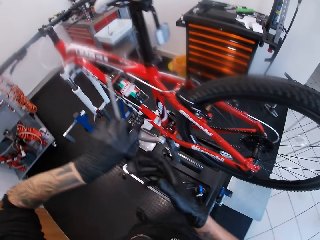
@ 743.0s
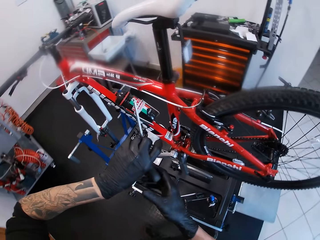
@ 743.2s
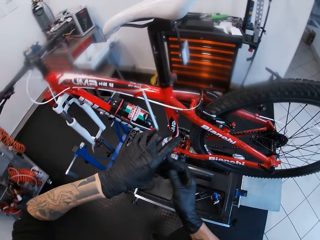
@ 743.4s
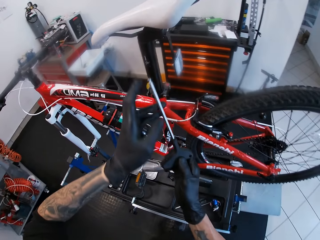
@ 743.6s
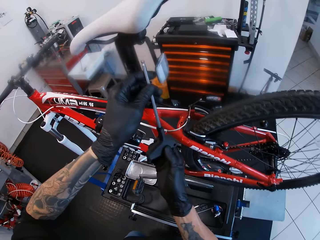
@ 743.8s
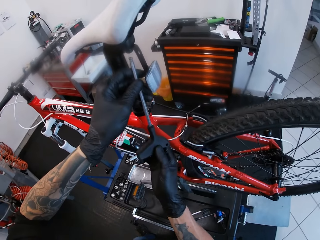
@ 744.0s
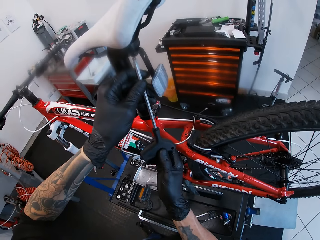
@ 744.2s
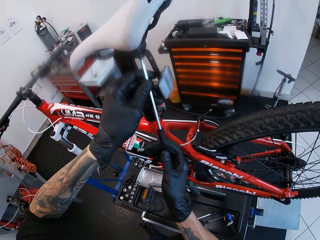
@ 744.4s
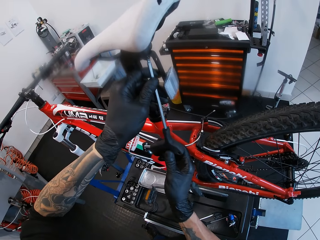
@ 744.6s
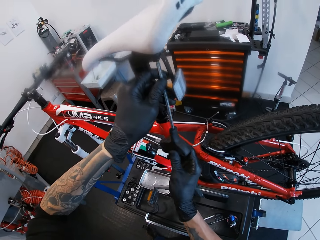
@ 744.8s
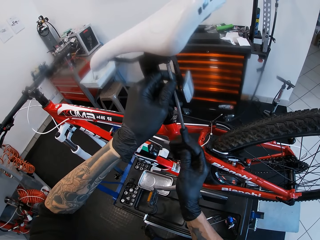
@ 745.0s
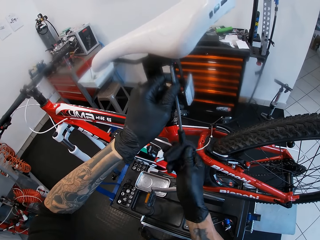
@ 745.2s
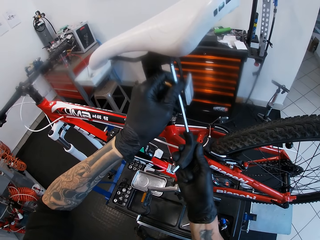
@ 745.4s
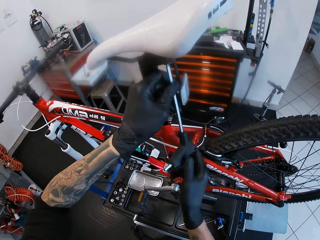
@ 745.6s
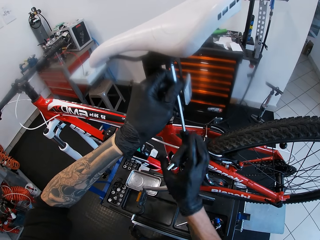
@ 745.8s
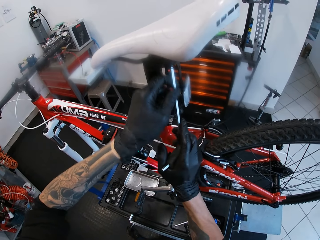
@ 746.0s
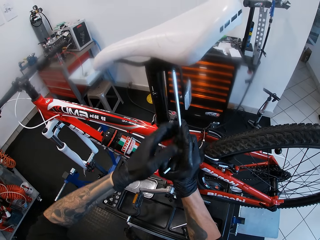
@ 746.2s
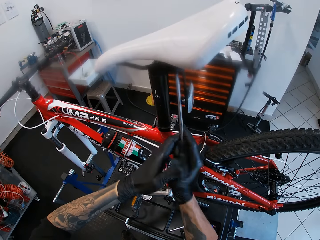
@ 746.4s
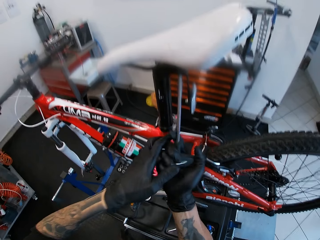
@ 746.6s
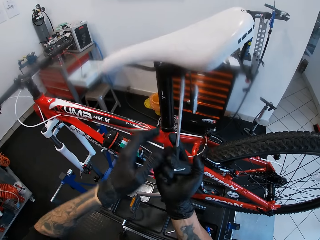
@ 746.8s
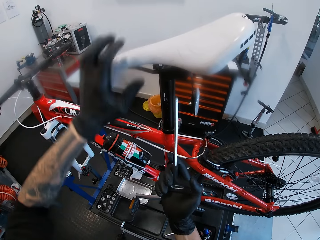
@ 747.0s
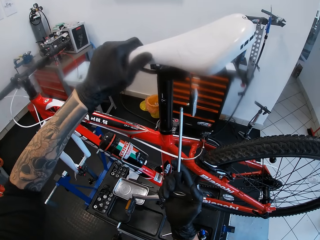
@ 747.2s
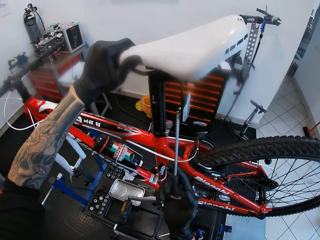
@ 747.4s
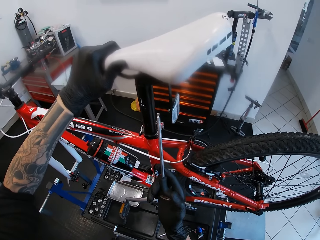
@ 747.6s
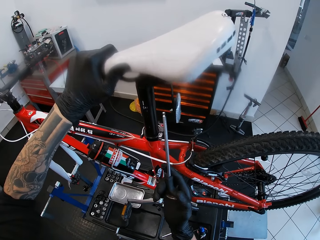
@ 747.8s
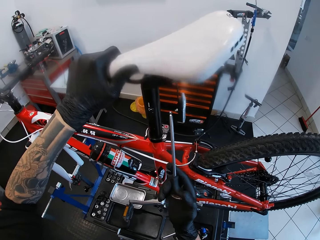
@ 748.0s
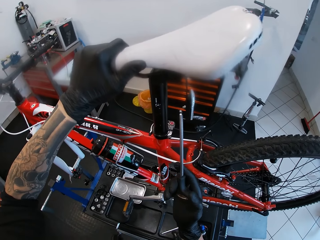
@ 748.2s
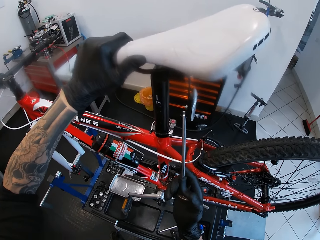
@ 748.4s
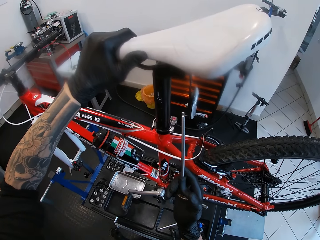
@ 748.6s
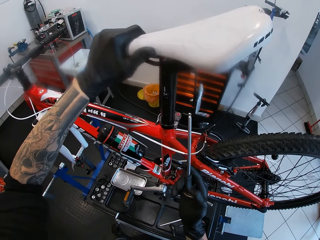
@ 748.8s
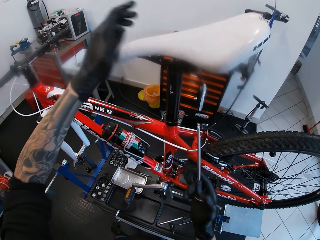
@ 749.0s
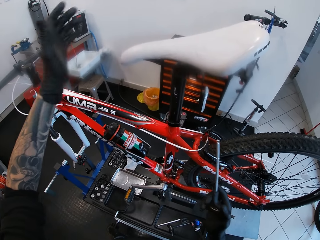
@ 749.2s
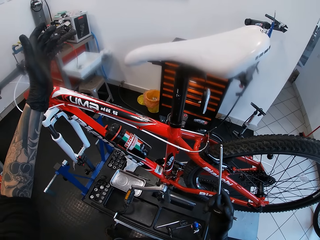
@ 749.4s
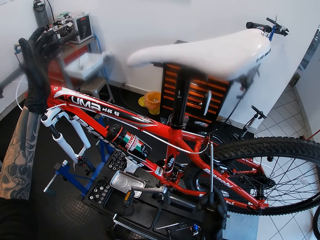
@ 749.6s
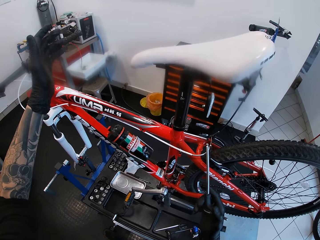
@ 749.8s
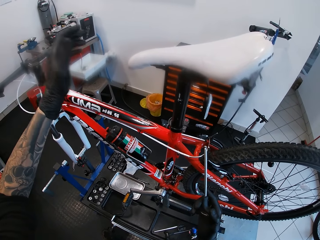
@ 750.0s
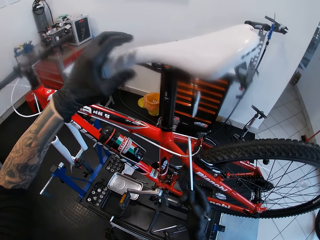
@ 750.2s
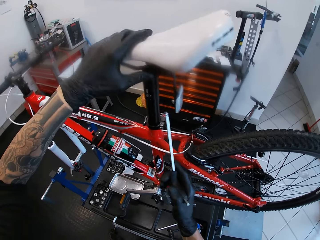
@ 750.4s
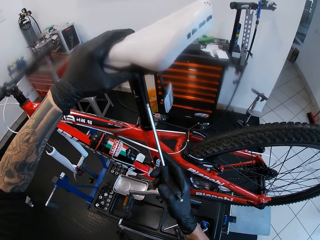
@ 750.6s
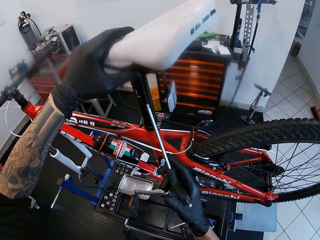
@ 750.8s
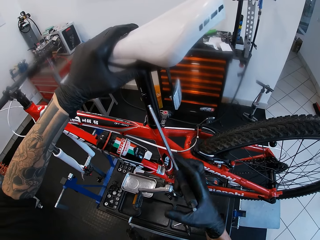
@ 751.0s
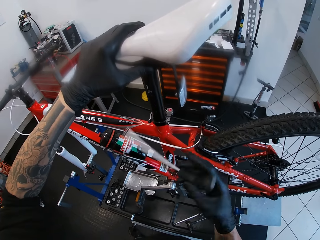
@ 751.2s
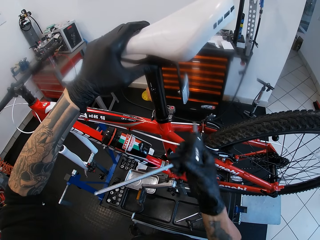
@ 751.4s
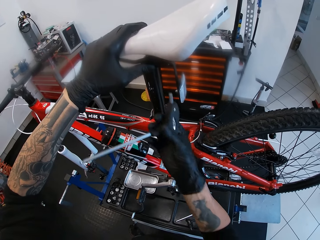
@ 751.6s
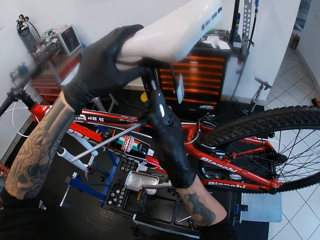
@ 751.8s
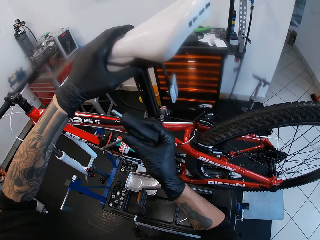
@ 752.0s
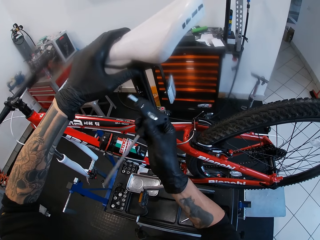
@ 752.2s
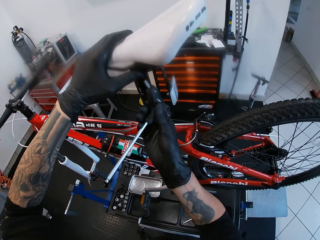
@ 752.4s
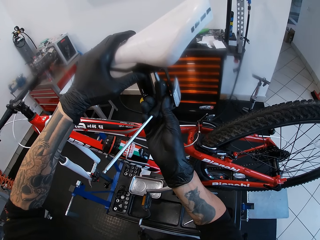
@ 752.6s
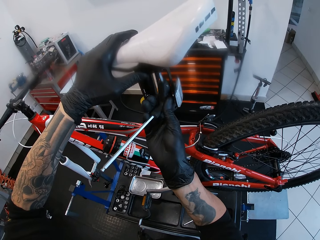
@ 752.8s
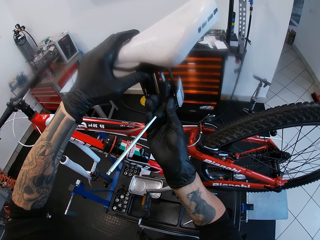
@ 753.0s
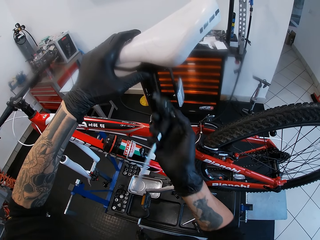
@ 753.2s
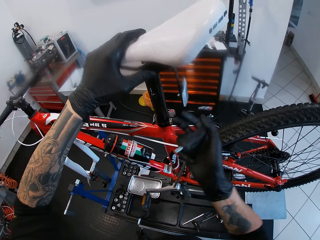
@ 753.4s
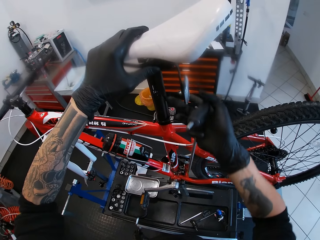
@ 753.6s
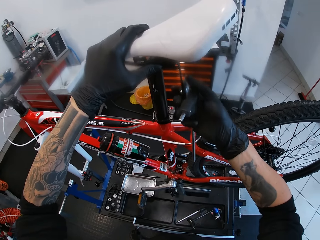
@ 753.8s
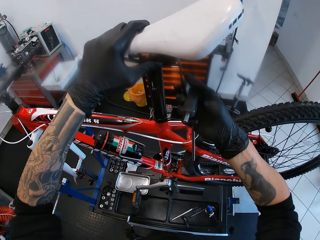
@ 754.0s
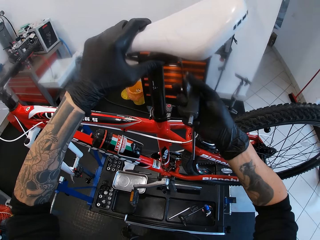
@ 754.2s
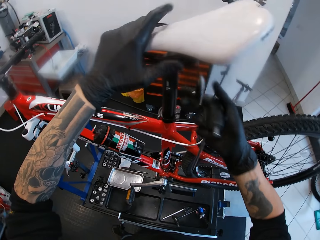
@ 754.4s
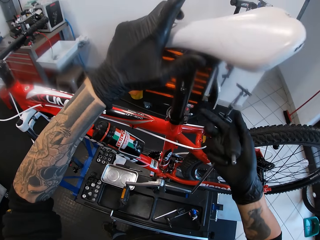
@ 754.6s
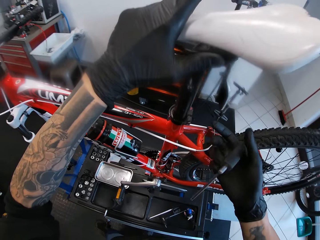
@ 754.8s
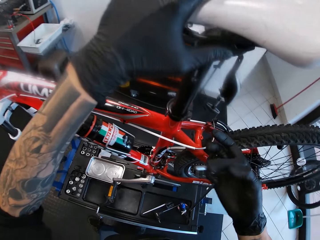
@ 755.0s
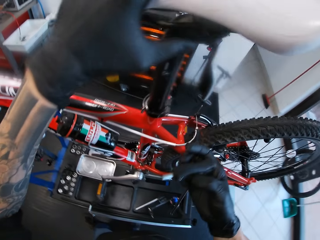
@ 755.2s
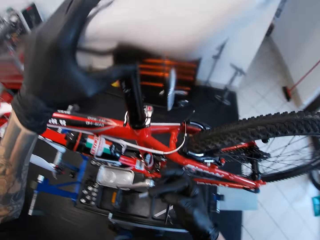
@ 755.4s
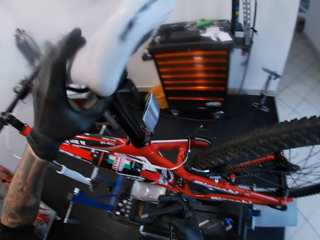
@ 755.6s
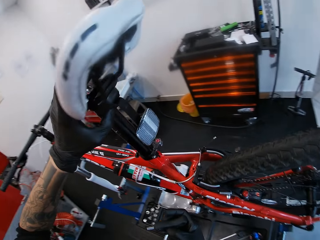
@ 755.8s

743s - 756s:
The camera wearer passes the allen key to his right hand from his left hand. He screws a seat on the bicycle with the allen key in both hands. He touches the seat on the bicycle with his left hand. He adjusts the bicycle seat. He sways a hand. He touches the seat on the bicycle with his left hand again. He screws the seat on the bicycle with the allen key in his right hand. He touches a seat clamp on the bicycle with his right hand.

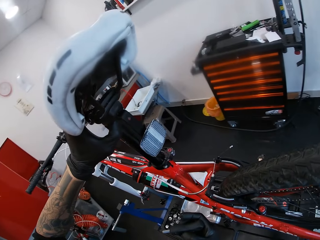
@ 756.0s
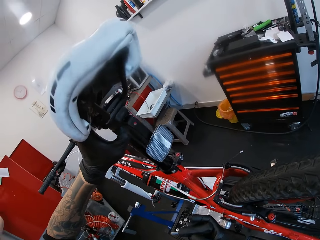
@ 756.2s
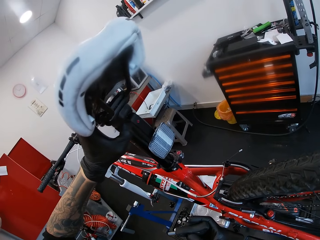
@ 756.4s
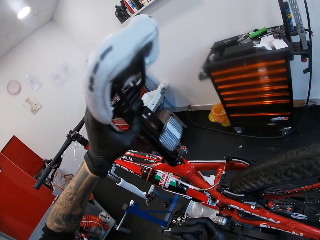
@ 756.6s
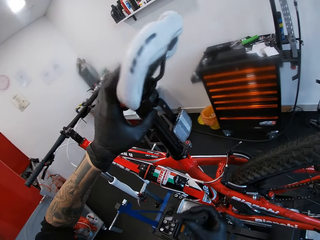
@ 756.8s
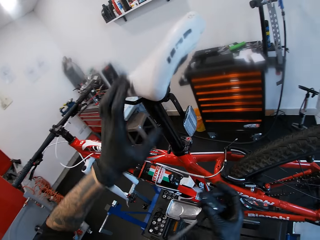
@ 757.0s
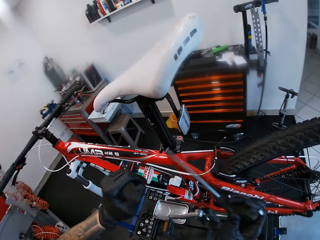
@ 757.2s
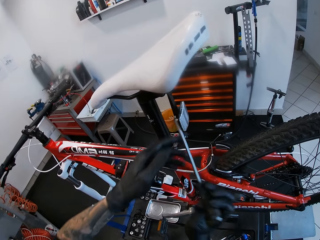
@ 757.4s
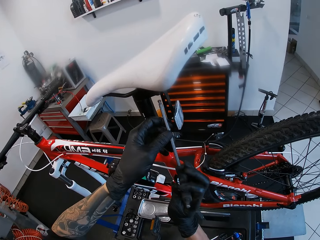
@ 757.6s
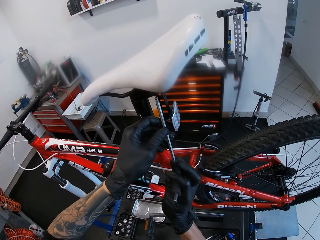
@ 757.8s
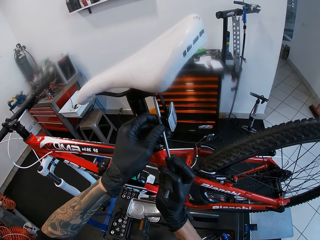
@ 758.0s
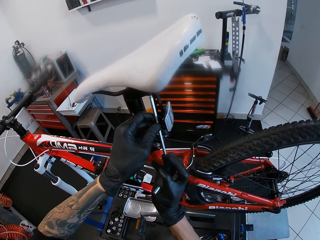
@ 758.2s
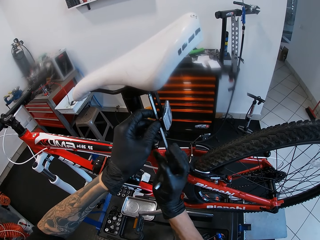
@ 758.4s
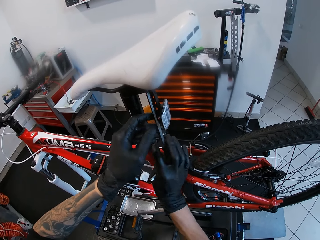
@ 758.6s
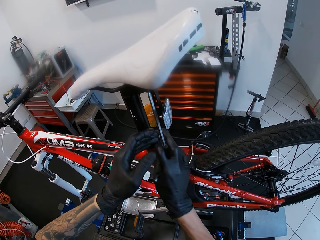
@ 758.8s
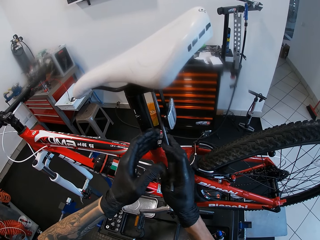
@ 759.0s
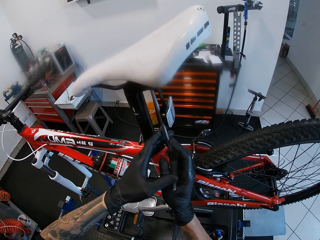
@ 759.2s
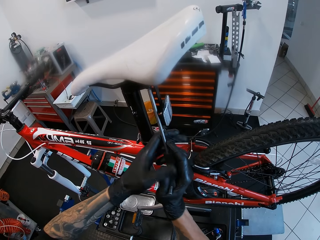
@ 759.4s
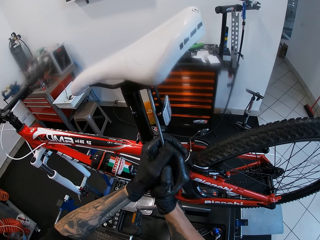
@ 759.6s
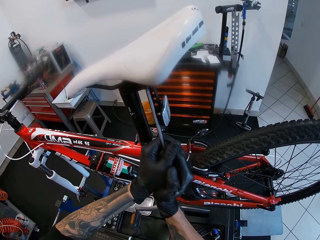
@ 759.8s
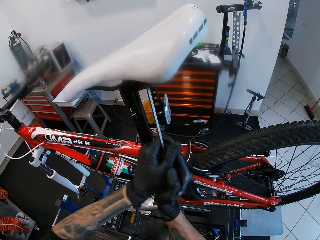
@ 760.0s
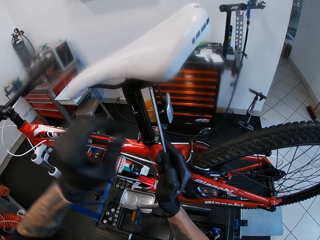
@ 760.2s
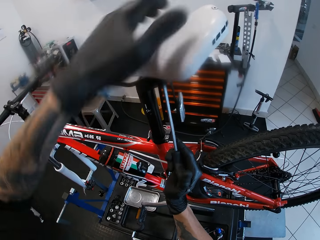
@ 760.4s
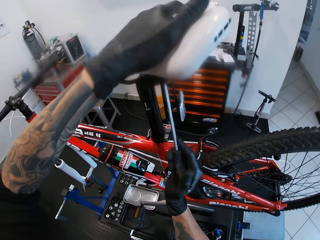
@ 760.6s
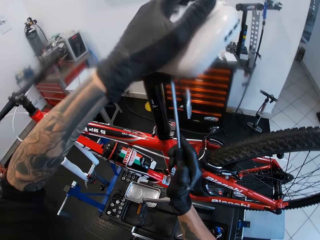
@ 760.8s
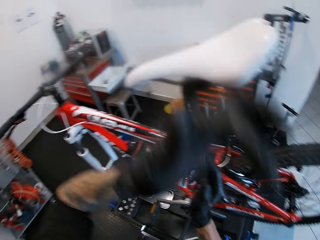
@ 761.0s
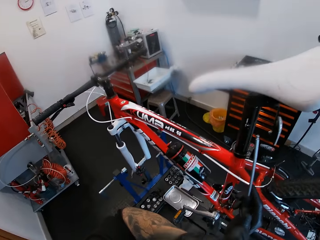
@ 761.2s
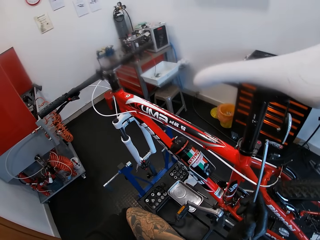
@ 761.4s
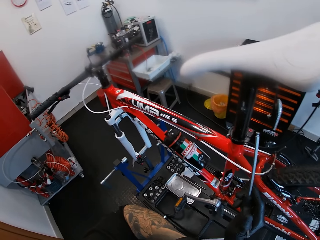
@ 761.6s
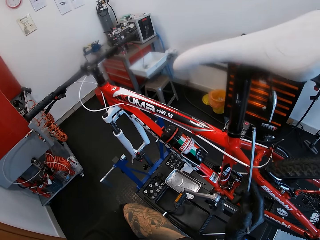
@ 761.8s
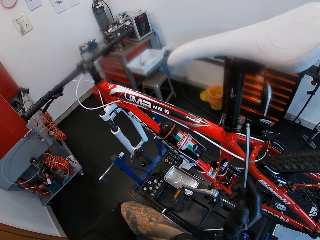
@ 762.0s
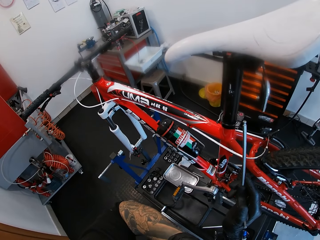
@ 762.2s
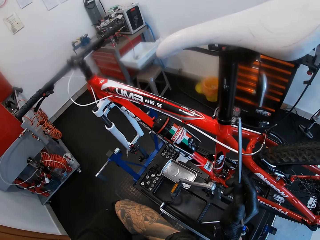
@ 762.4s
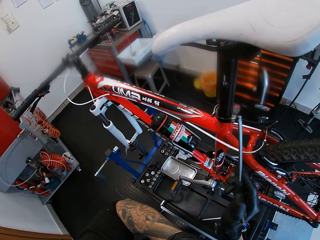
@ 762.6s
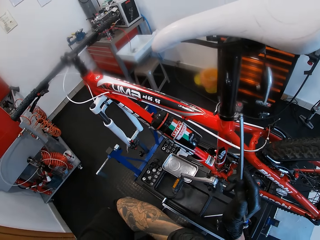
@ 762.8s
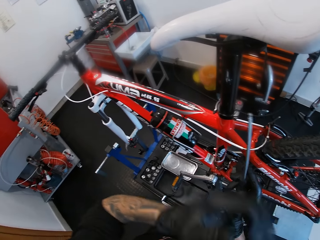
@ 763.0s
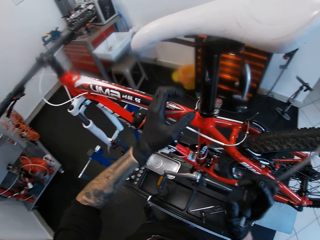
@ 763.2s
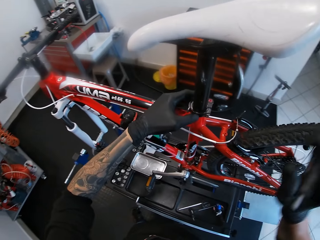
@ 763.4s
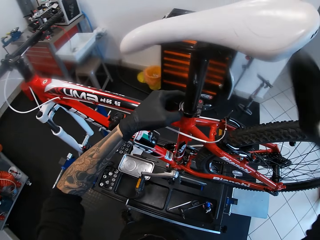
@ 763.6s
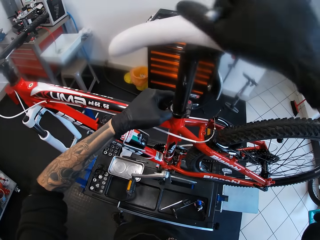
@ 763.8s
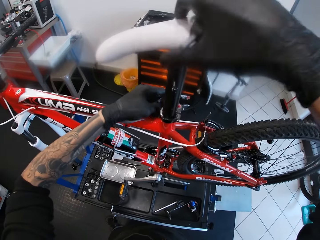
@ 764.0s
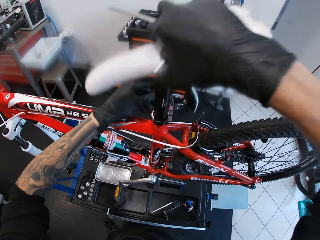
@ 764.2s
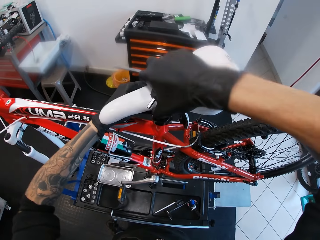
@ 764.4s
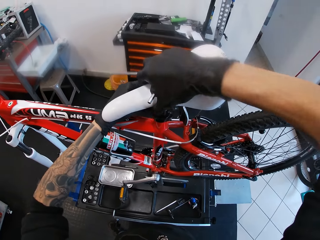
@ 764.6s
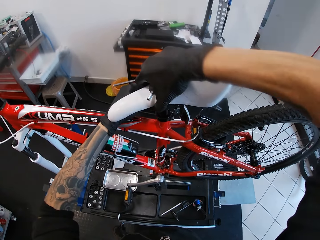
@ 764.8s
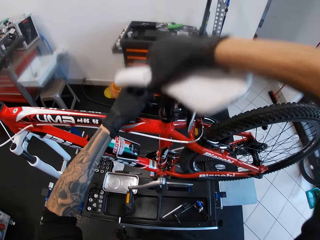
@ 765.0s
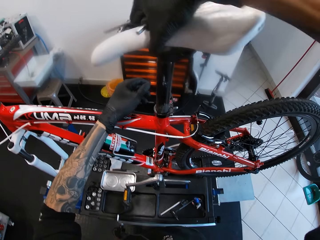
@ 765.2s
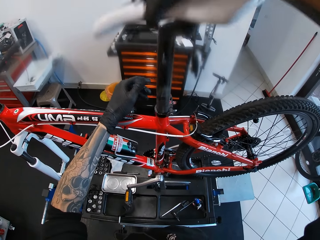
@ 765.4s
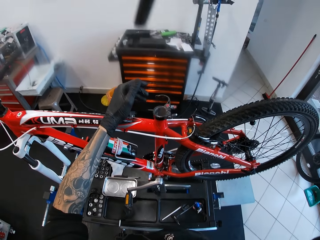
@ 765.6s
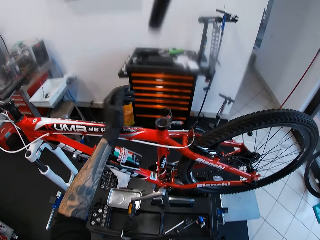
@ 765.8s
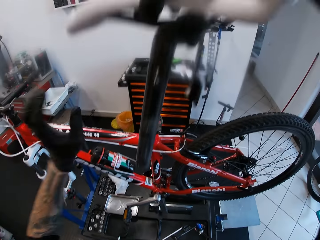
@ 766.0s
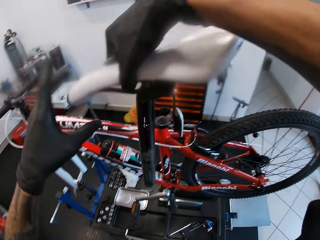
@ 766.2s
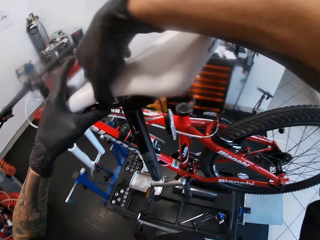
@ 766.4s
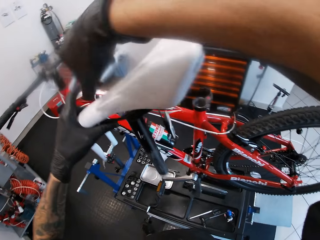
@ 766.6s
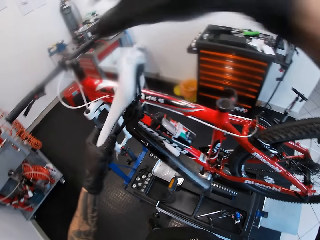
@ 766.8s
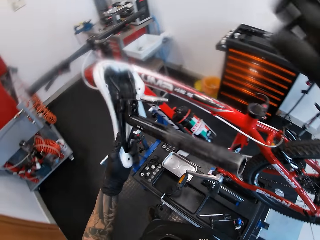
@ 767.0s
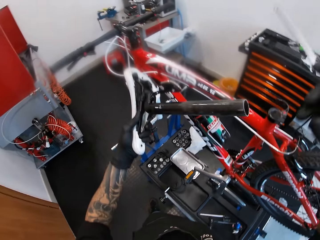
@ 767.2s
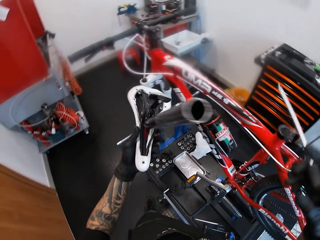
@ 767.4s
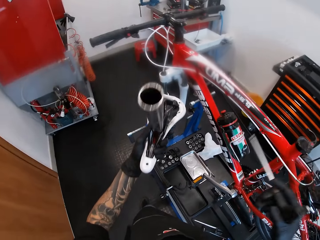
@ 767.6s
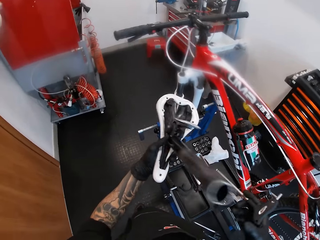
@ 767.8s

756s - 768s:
The camera wearer looks at the bicycle seat. He screws the seat on the bicycle with the allen key in both hands. He touches the seat on the bicycle with his left hand. He holds the bicycle seat with the left hand. He touches the face. He adjusts the bicycle seat. He opens the seat clamp on the bicycle with his left hand. He brings the seat out of the bicycle with his right hand. He passes the seat to his left hand from his right hand.
